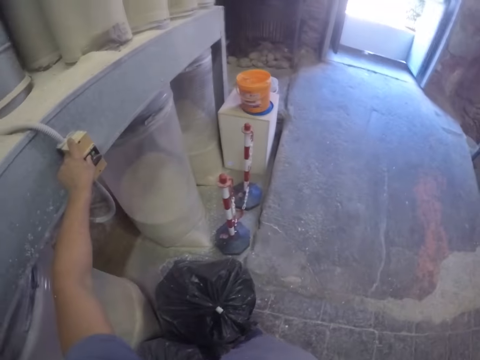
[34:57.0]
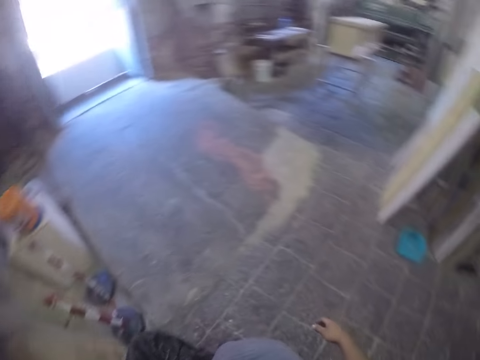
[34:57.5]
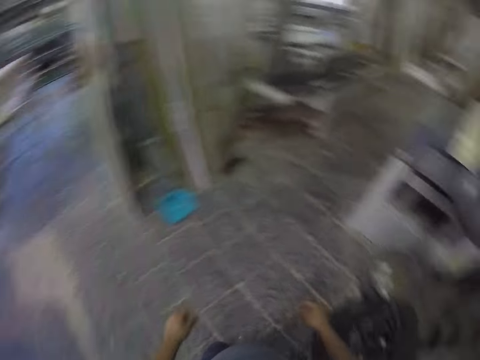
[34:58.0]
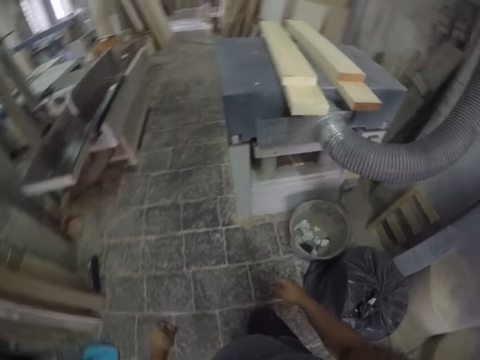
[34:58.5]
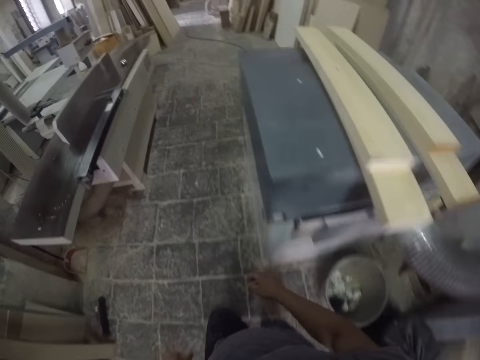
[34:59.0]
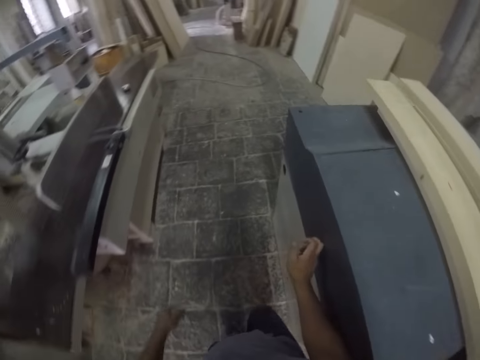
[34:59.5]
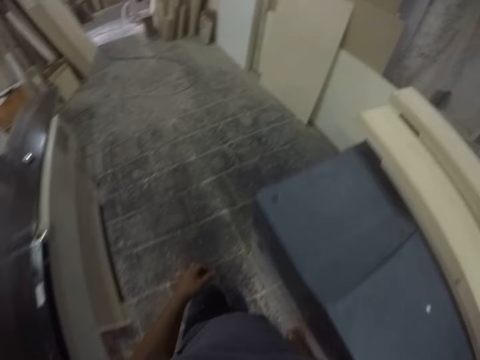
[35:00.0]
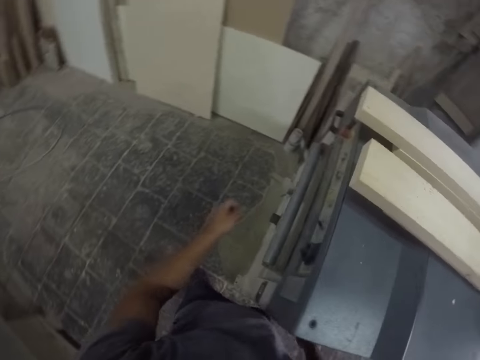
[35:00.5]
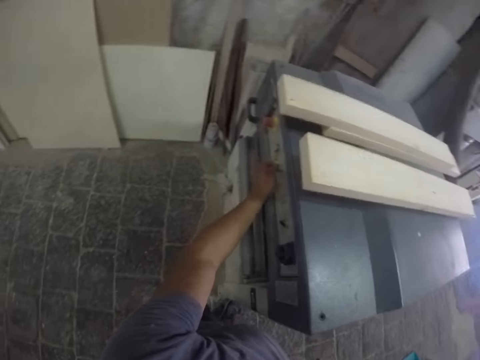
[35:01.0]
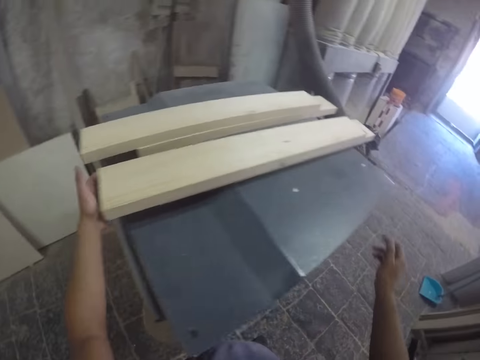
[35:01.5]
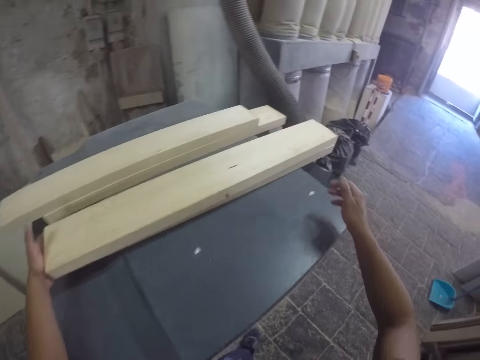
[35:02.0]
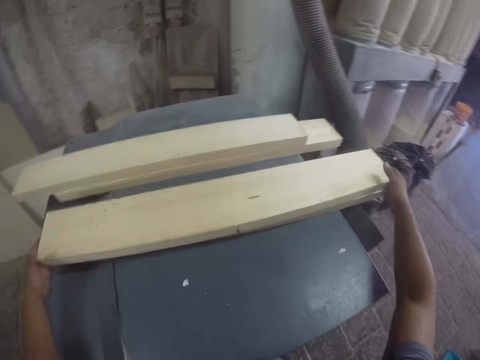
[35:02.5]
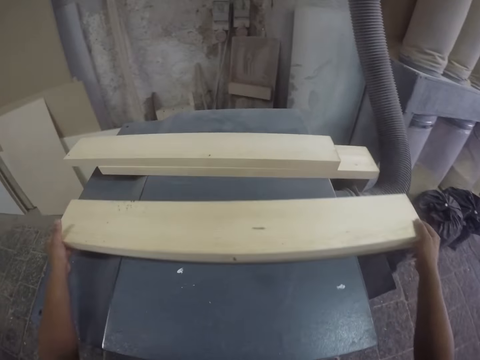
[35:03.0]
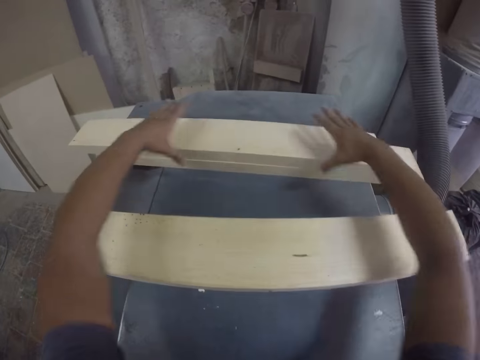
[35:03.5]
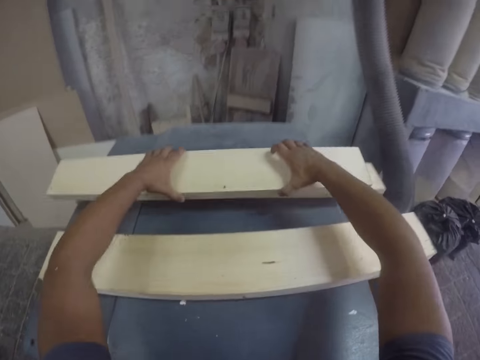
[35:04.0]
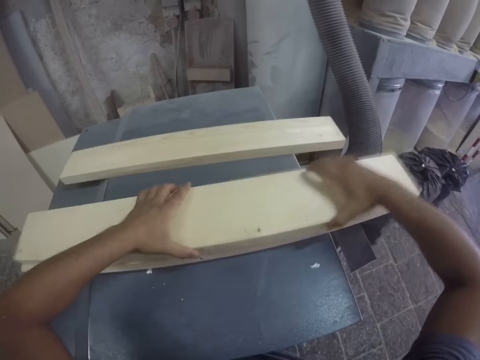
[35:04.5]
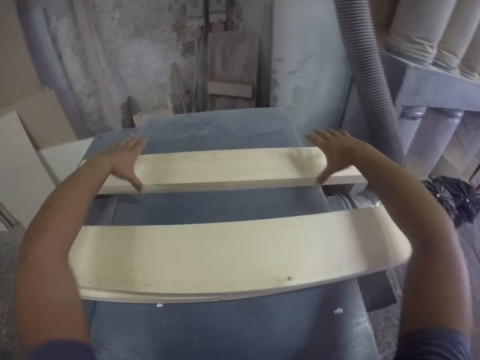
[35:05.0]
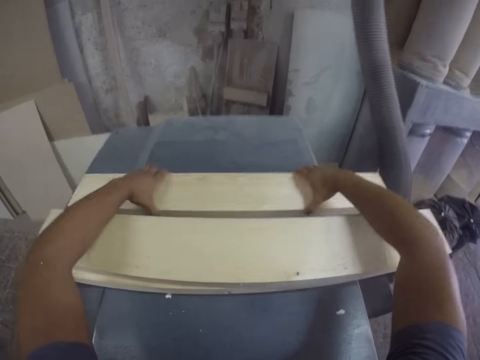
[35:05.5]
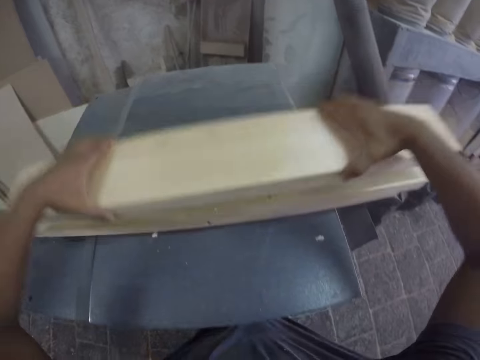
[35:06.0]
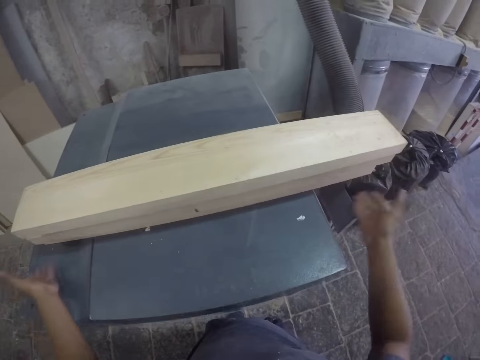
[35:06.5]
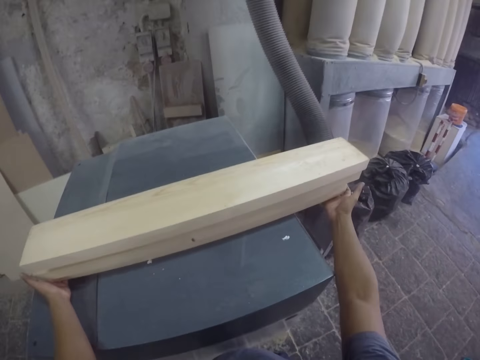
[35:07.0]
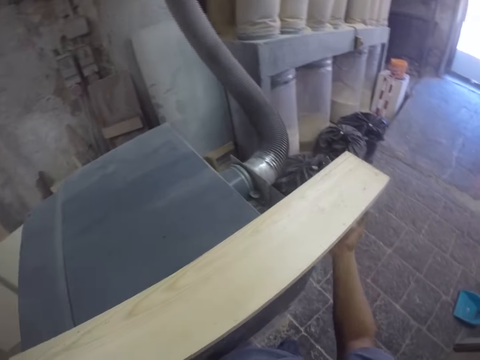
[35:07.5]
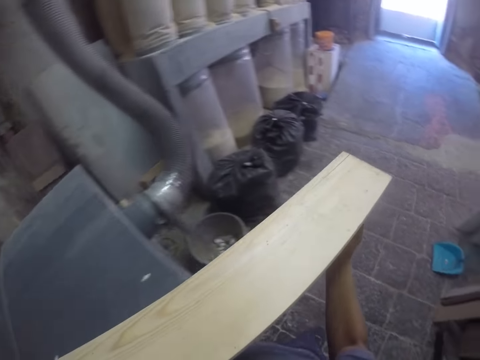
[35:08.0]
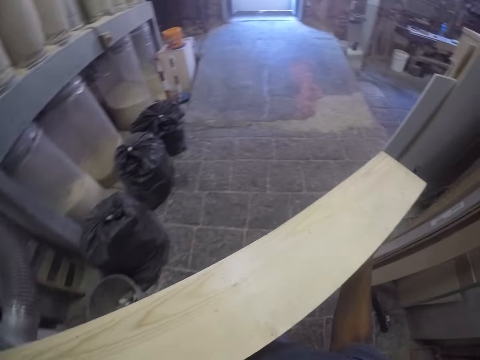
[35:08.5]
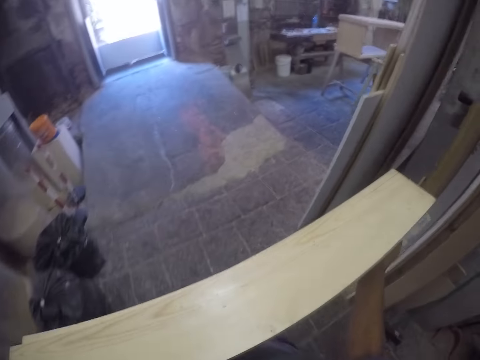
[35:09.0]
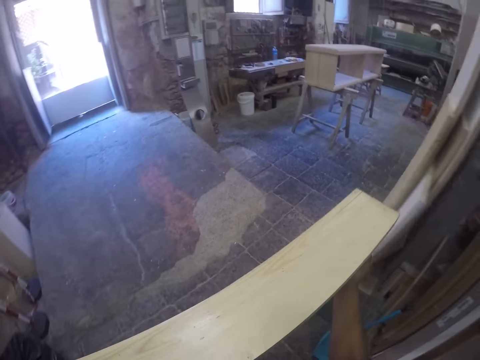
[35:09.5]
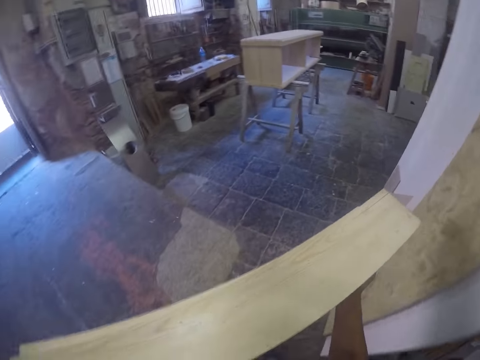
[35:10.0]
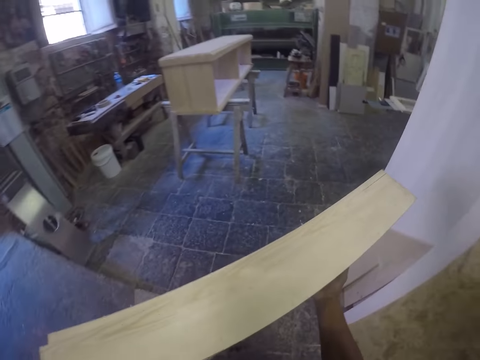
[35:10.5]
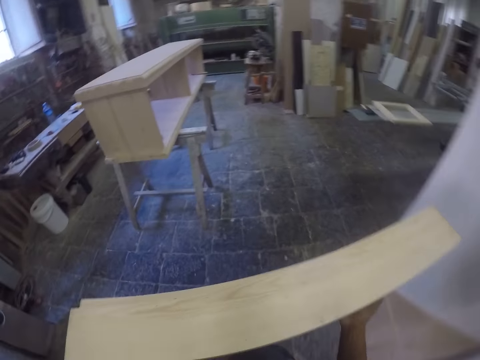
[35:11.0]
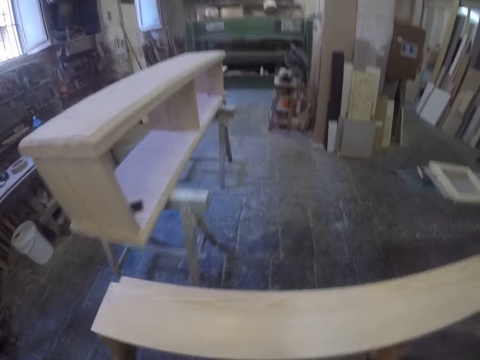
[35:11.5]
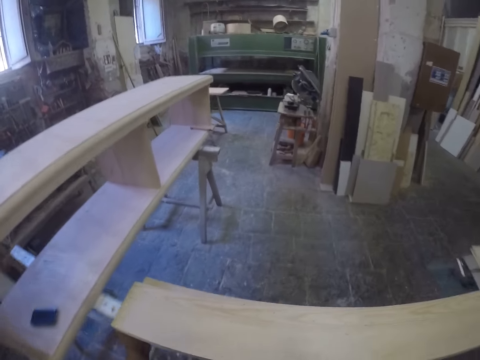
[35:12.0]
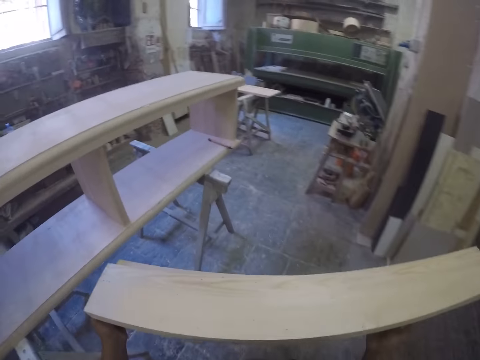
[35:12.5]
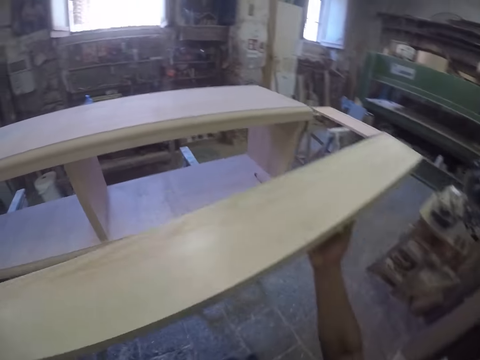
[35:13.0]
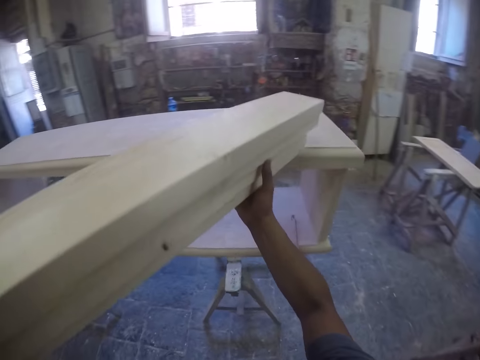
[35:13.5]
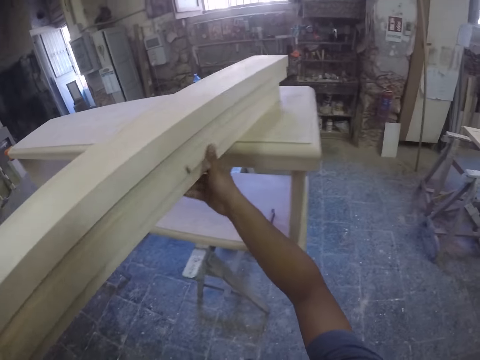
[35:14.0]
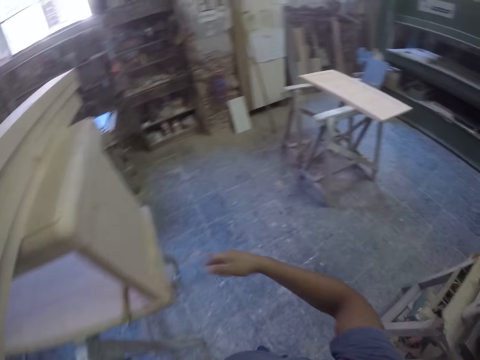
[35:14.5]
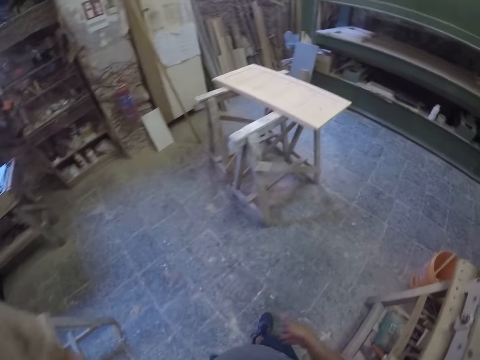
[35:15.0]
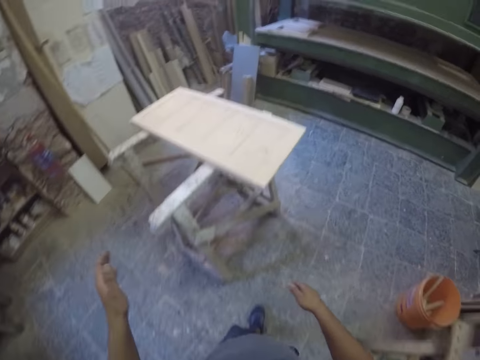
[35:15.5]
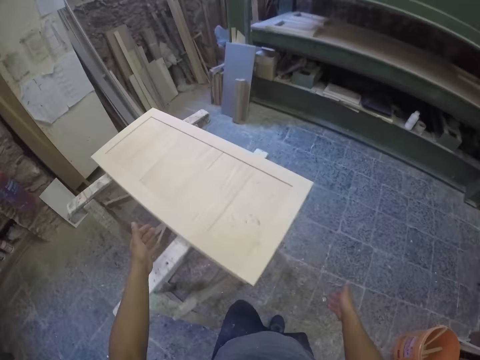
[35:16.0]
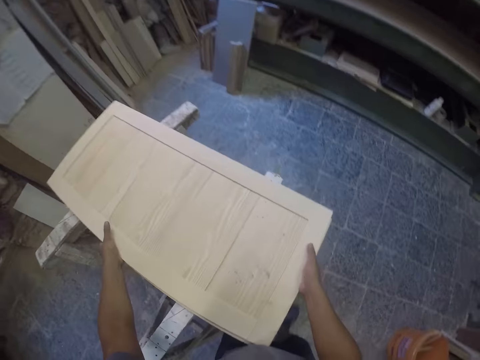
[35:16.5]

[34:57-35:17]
The camera wearer turns on a switch. They walk around the workshop. They turn around. They knock the machine. They switch the machine. They hold a button. They drag the wood planks on the wood planer. They lift the woods up. They pull the wood plank with both hands and pull their hands off the wood plank. They pick up a wood plank and put the wood plank on a wood plank. They pick up a wood plank and put the wood plank on a wood plank. They lift the wood planks off the wood planer. They walk around the workshop. They put the wood planks on a table. They walk around the workshop.
